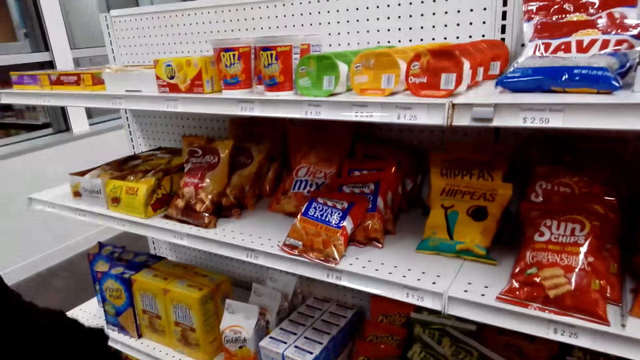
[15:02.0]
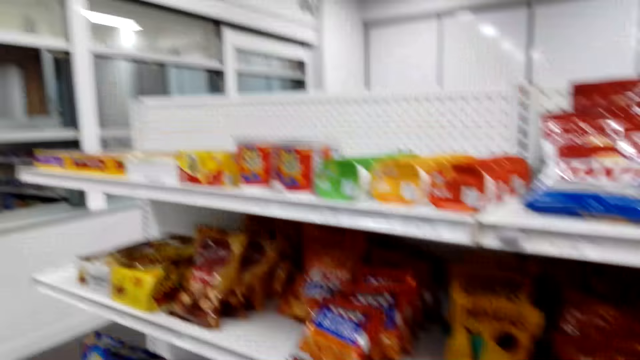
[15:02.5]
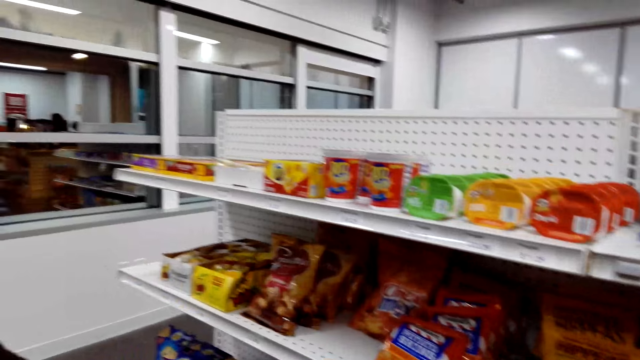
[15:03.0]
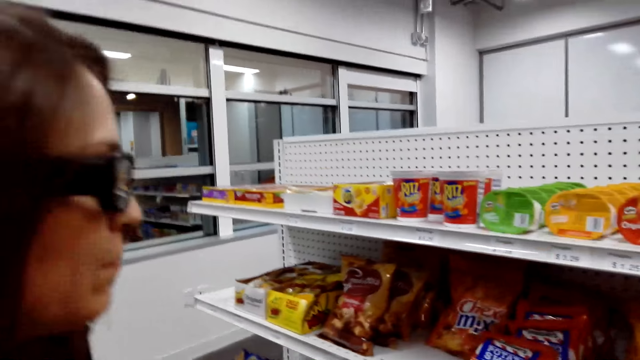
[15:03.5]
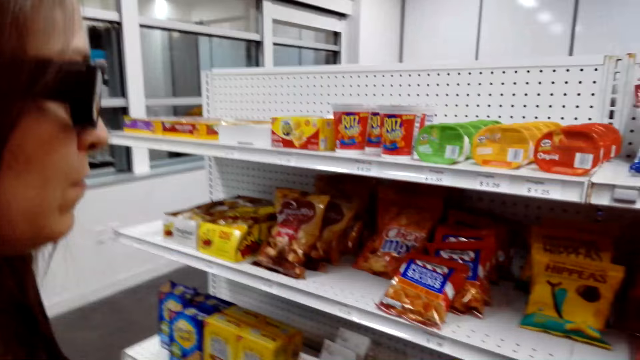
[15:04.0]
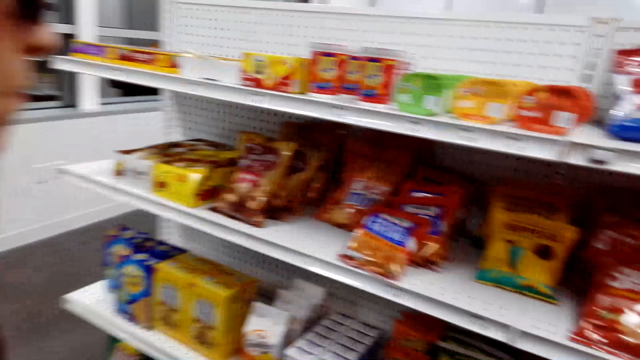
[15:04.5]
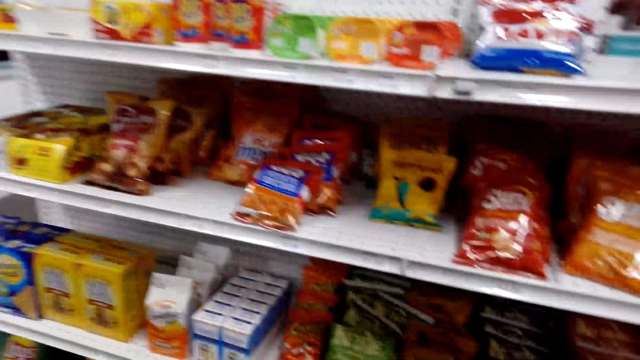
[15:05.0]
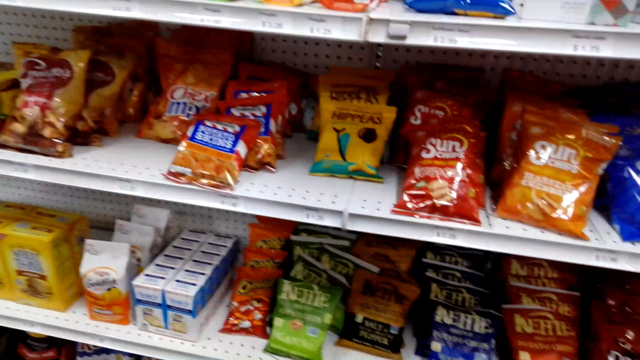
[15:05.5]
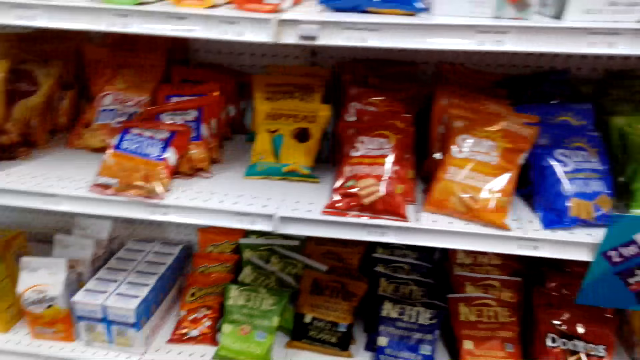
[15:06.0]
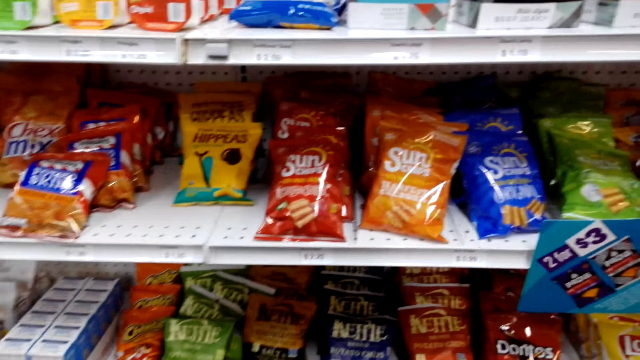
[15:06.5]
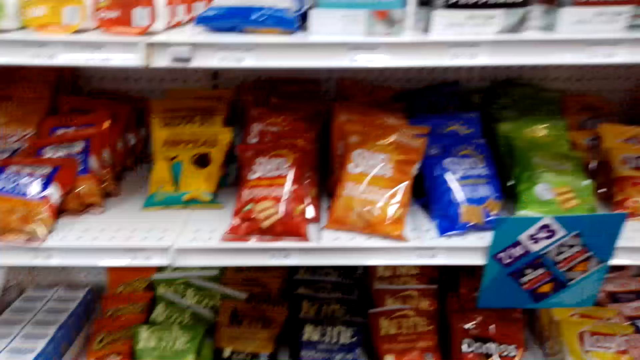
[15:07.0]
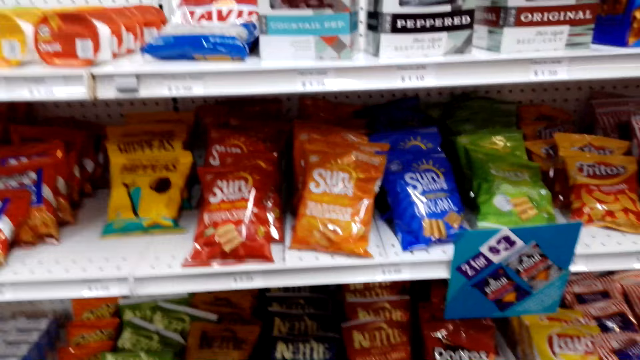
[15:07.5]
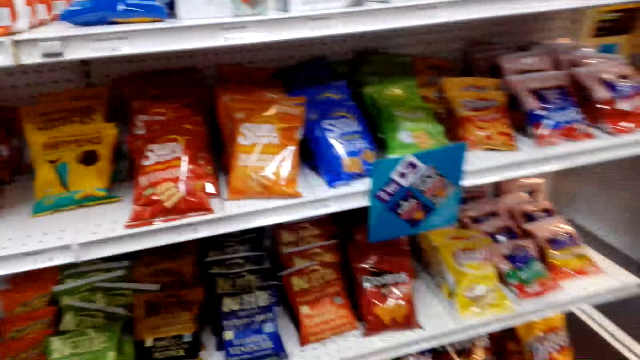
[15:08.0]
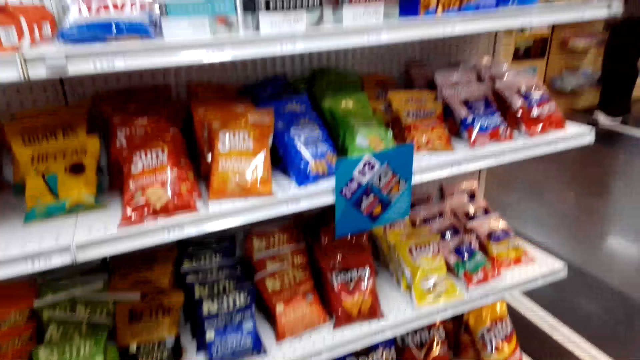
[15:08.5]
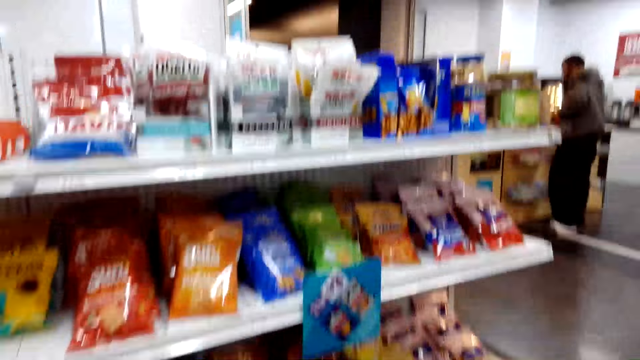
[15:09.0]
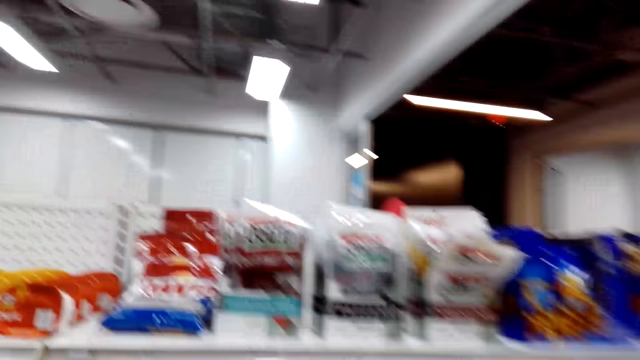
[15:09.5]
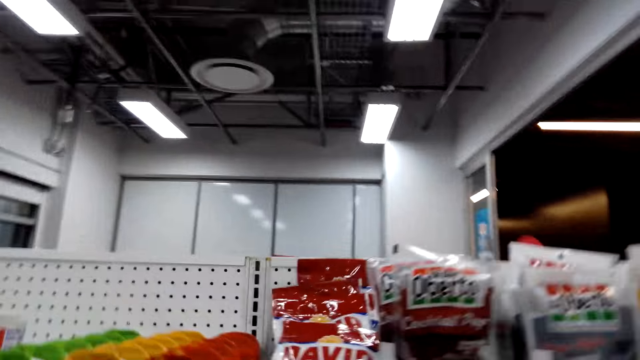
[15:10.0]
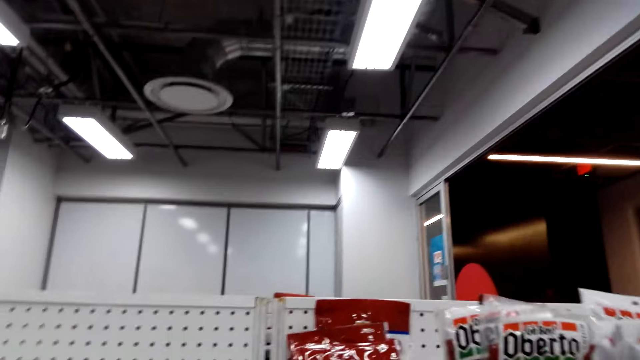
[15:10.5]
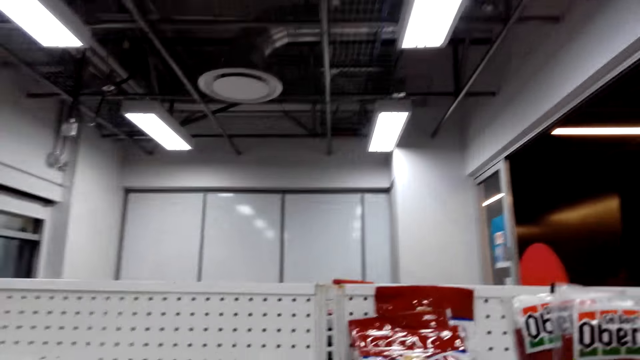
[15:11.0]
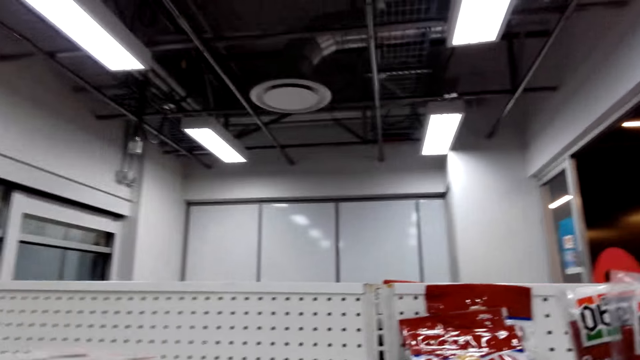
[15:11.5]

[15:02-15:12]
The camera wearer talks in the store. They look at the foodstuff on the shelf.

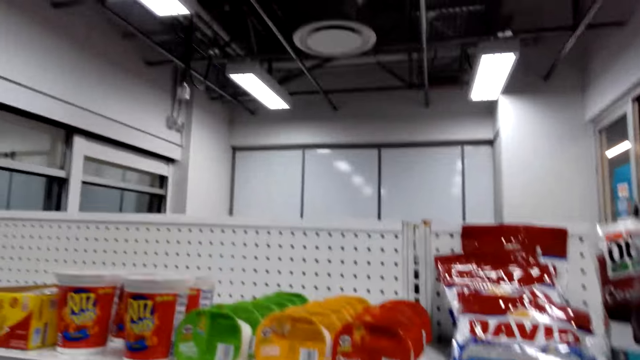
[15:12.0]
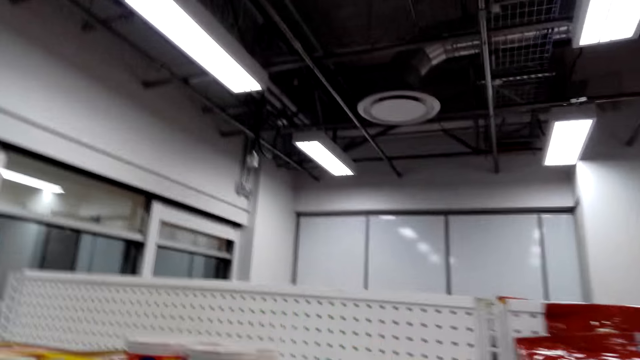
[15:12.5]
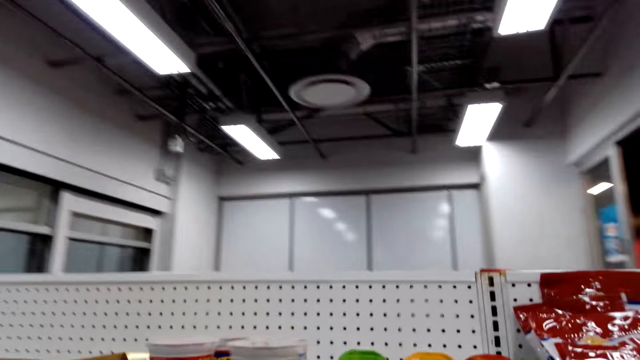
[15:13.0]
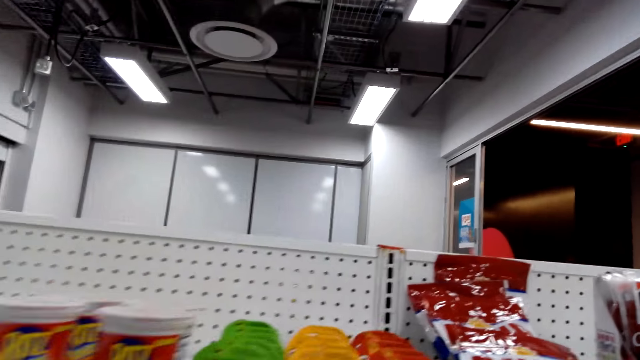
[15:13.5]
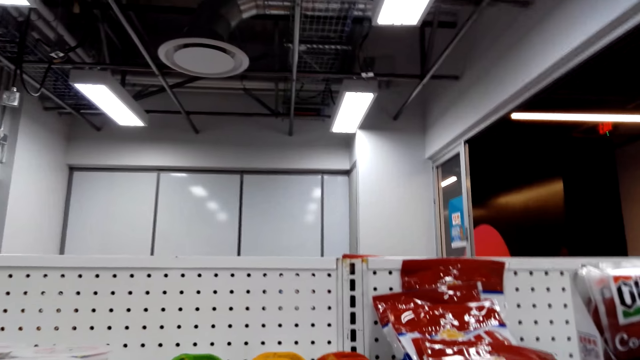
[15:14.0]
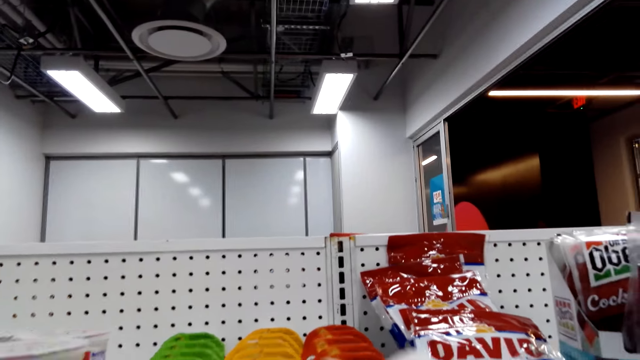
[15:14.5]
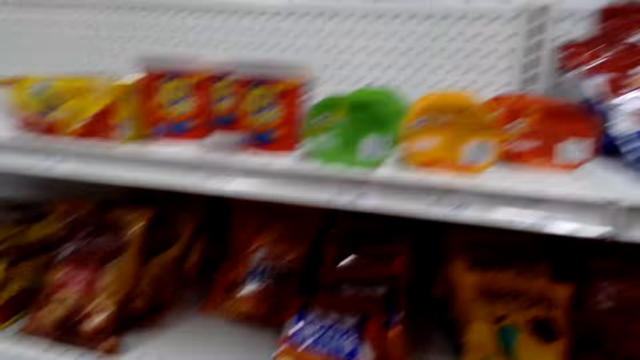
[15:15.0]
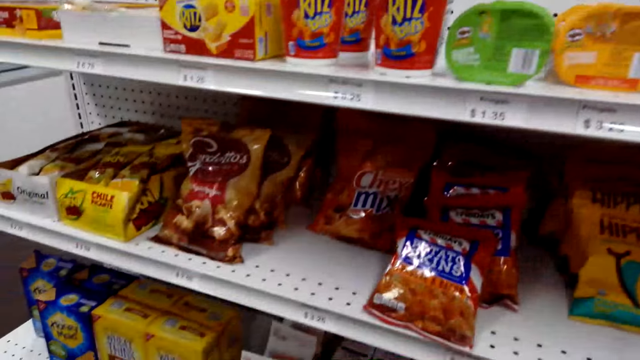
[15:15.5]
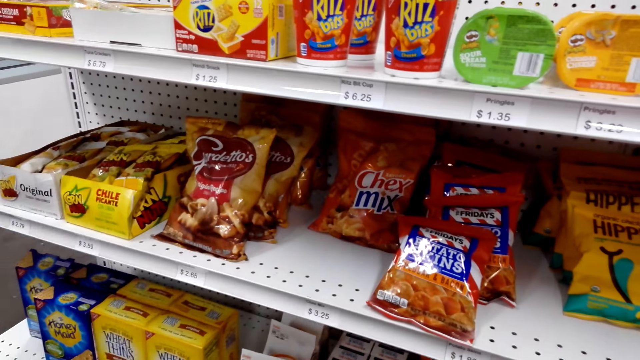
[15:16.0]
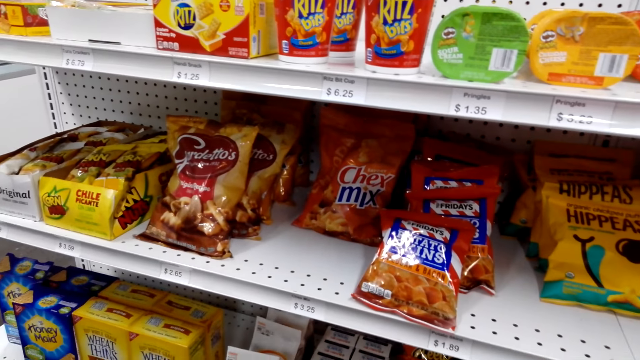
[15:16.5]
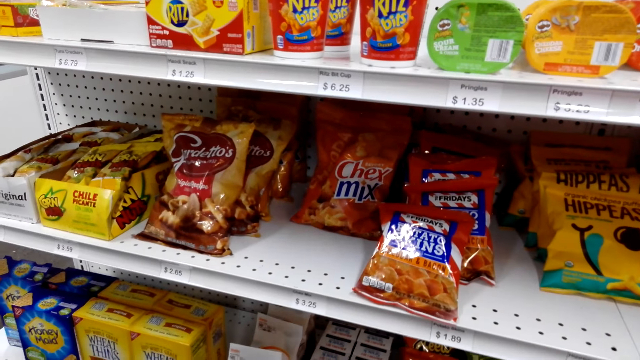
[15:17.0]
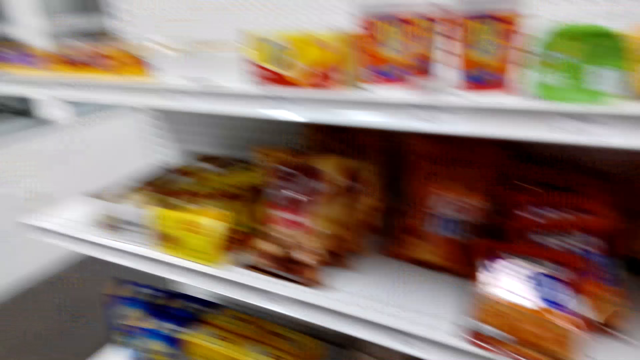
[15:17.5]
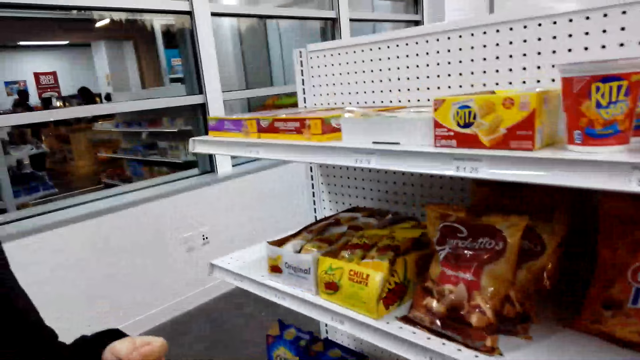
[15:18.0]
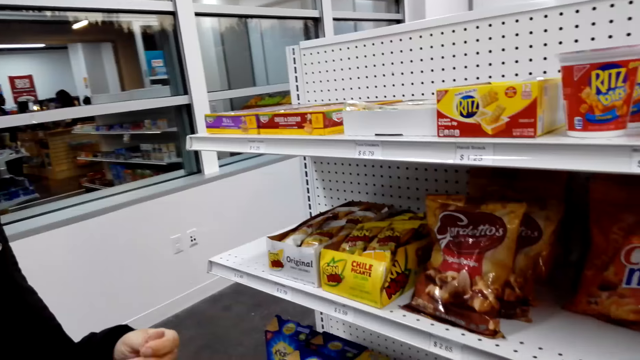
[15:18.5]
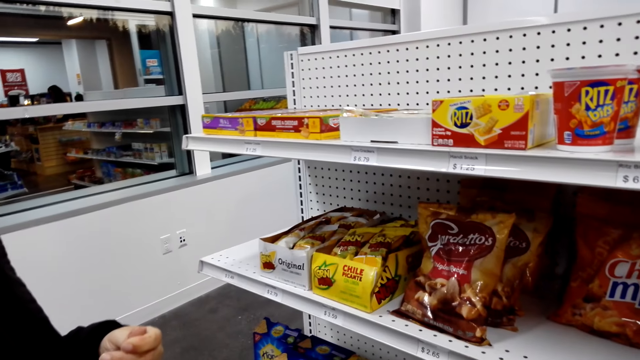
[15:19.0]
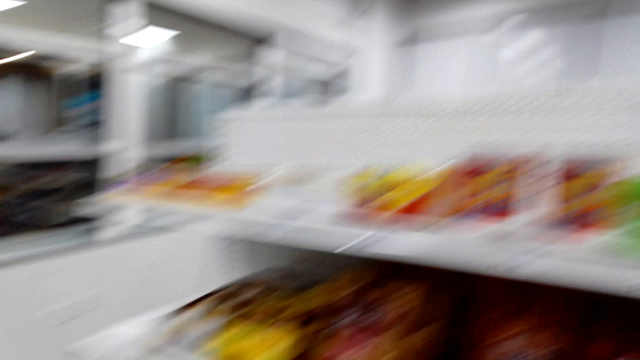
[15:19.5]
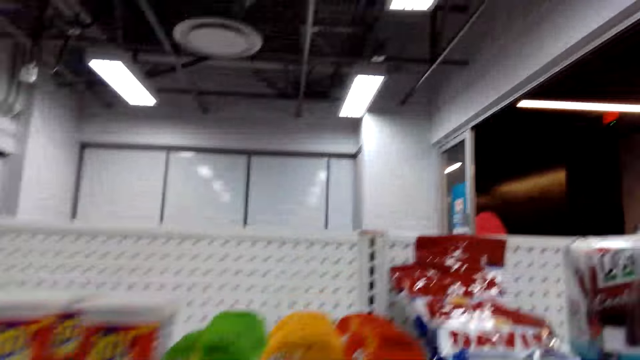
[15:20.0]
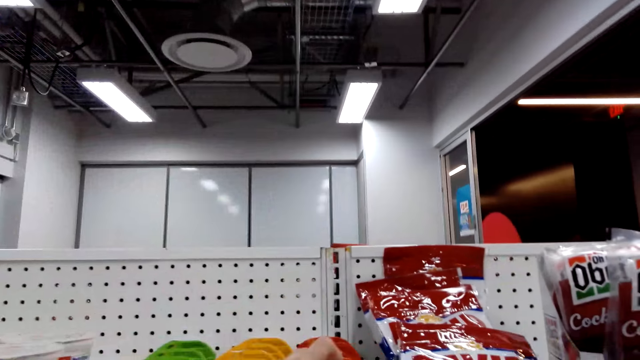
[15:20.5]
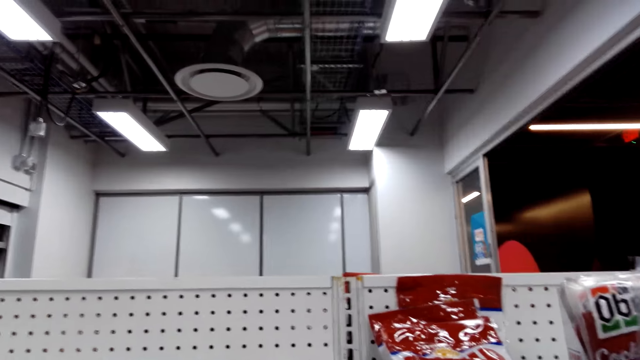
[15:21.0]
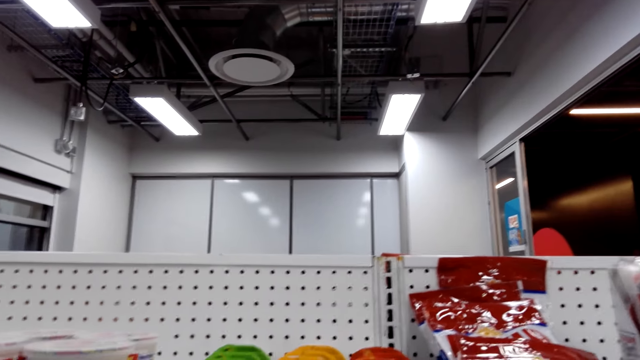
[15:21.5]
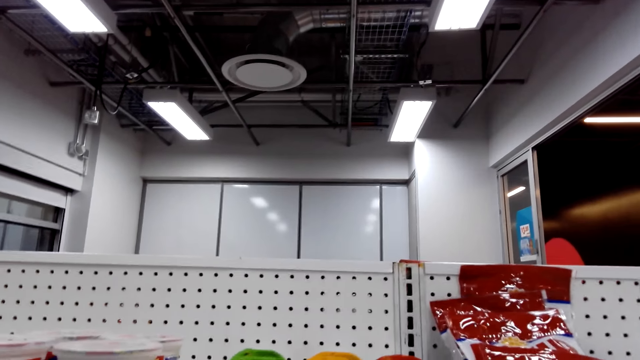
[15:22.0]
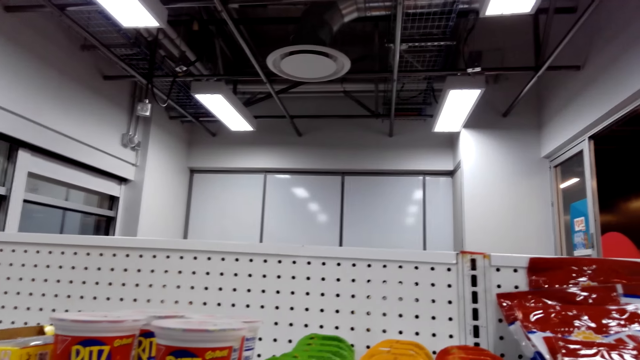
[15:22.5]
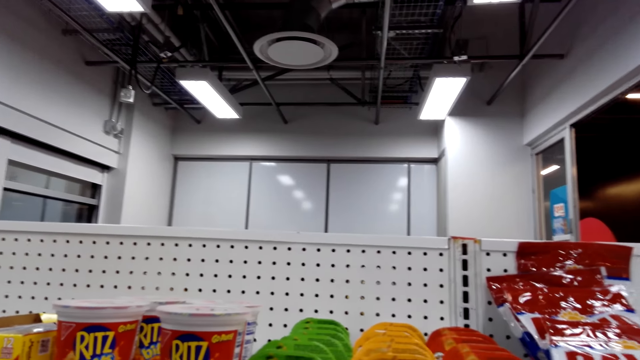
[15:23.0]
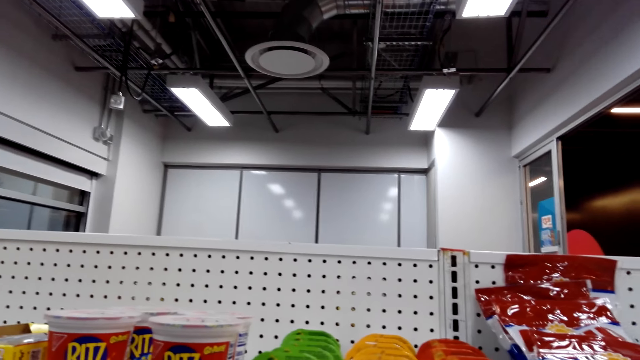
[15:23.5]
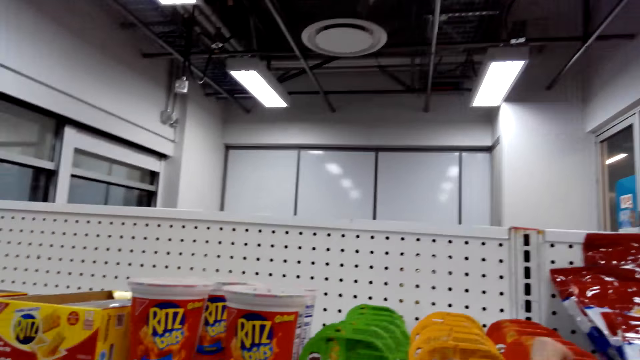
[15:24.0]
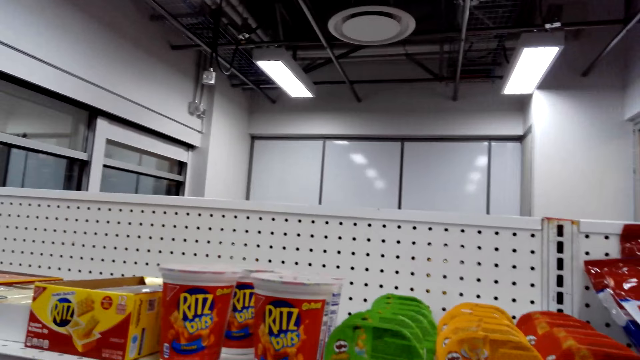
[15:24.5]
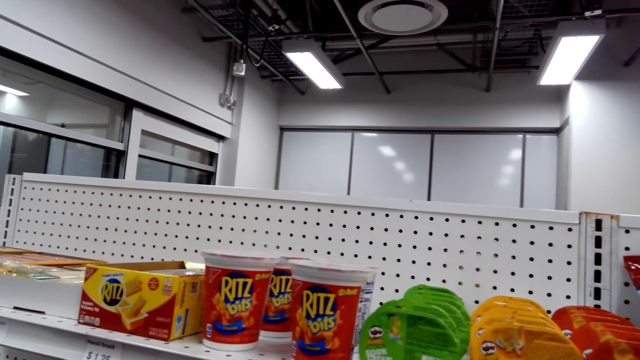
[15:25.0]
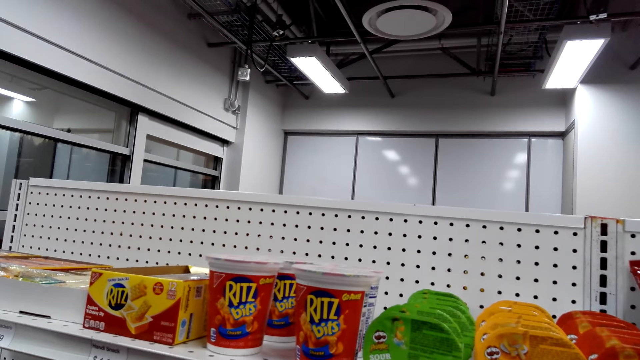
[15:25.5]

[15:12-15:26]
The camera wearer picks something from the shelf. They return something on the shelf.
